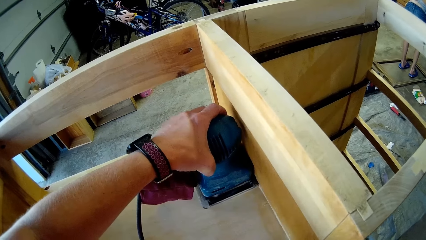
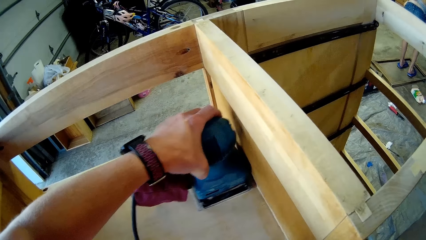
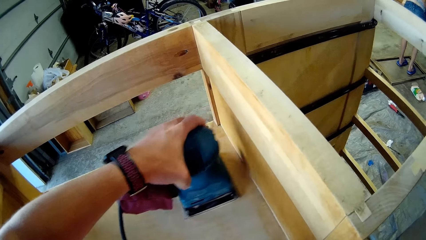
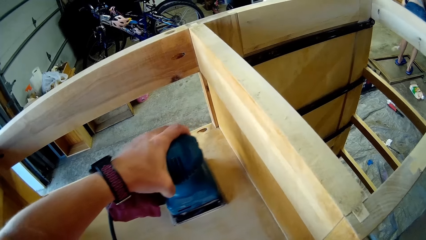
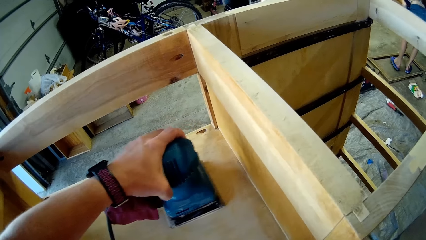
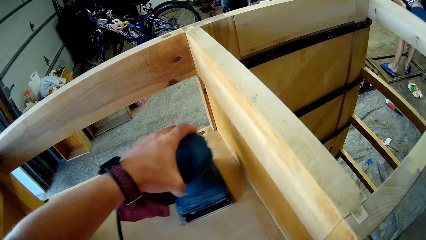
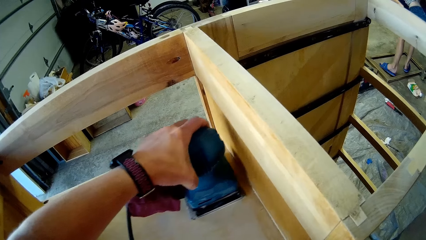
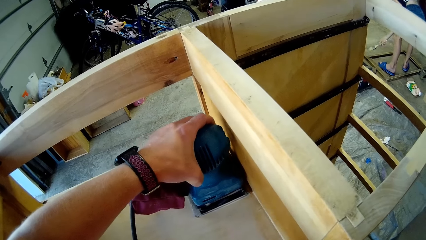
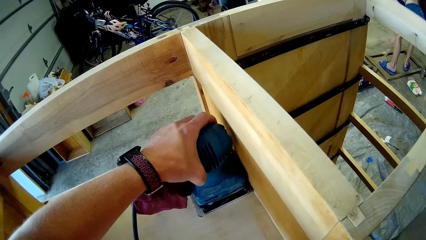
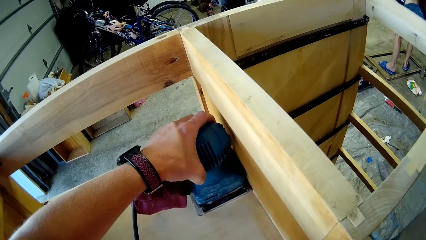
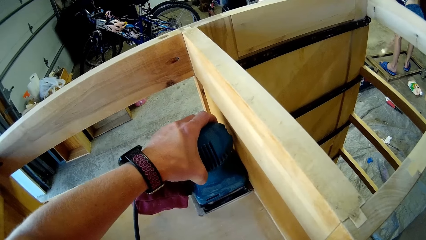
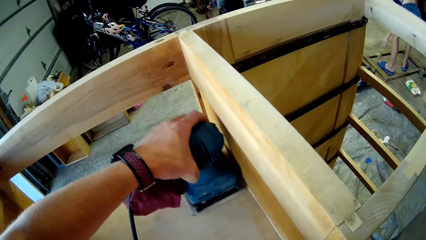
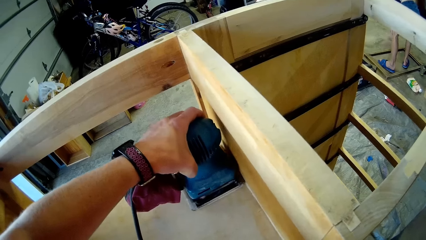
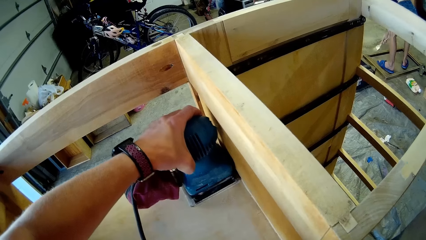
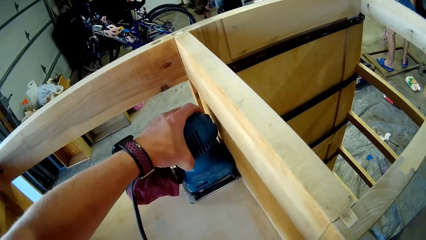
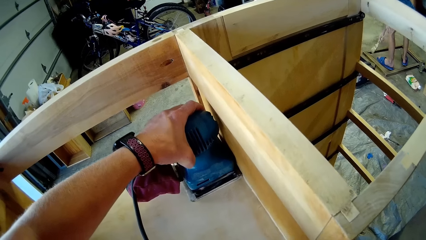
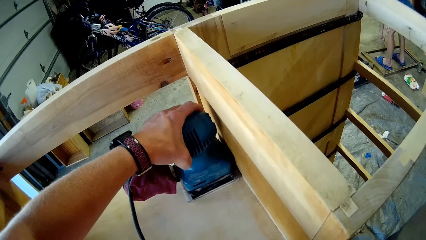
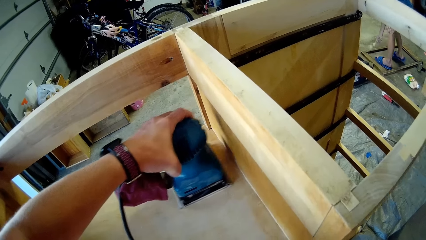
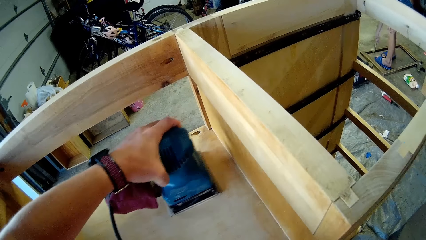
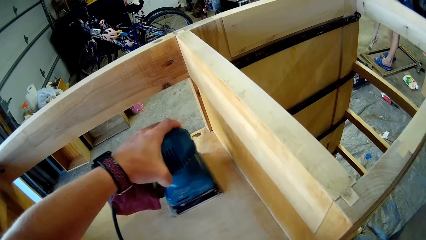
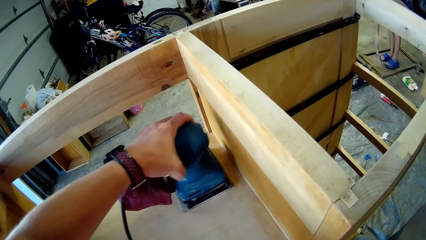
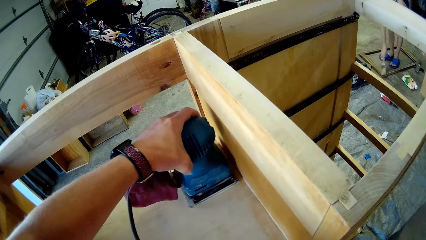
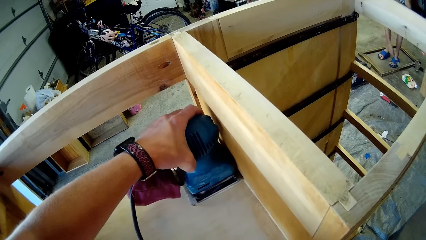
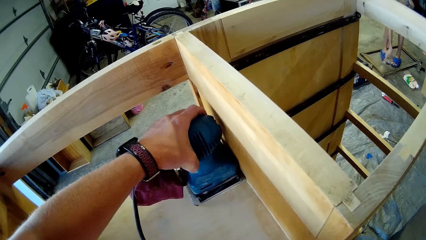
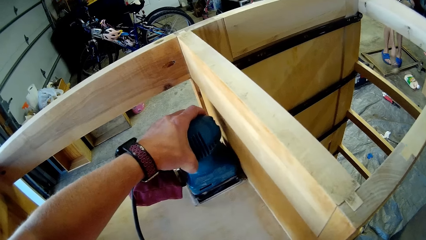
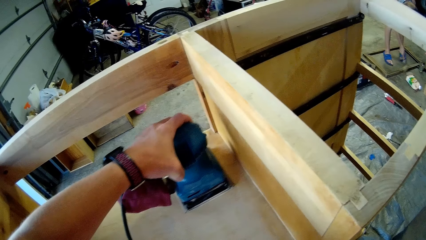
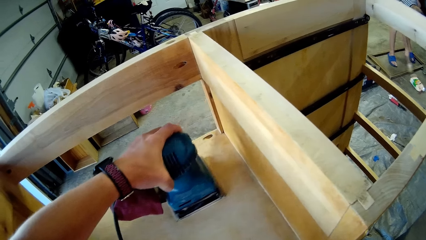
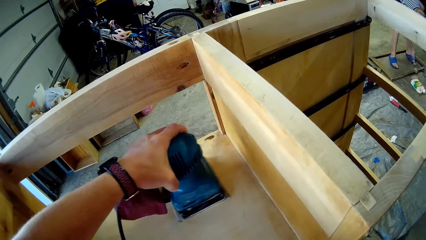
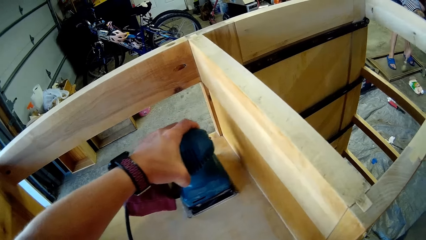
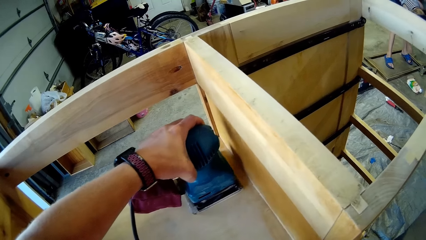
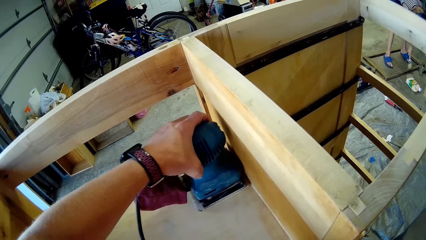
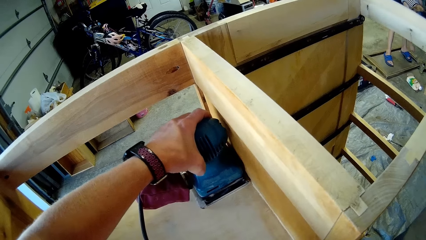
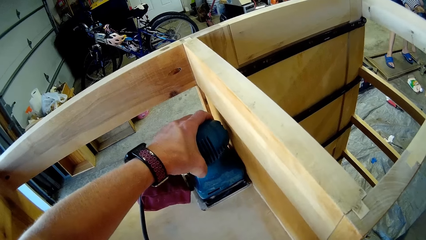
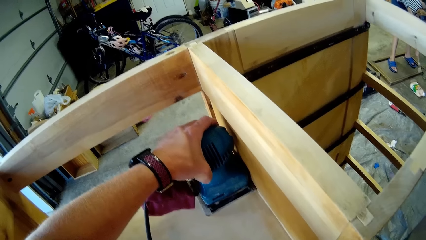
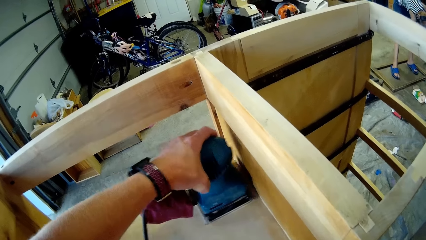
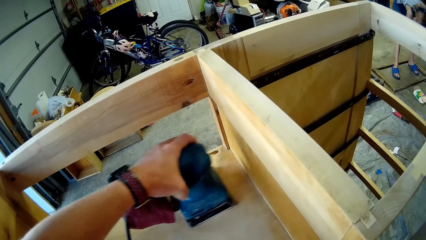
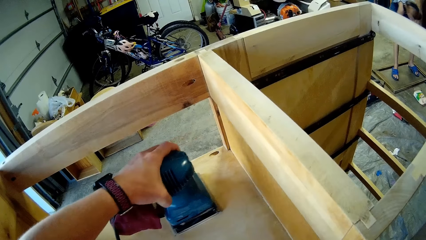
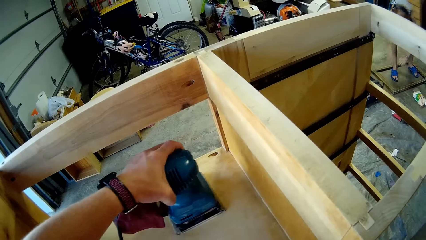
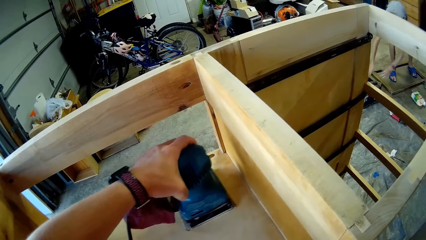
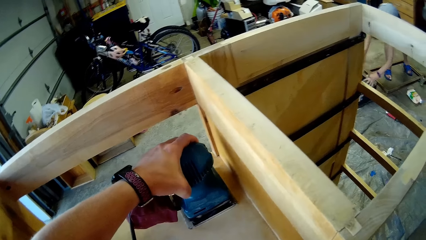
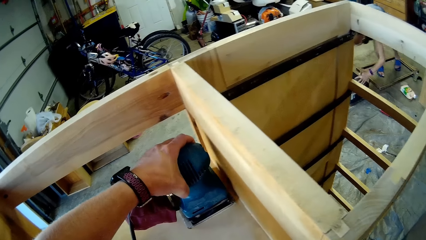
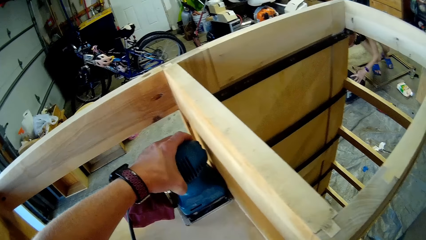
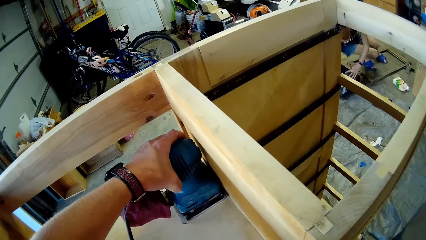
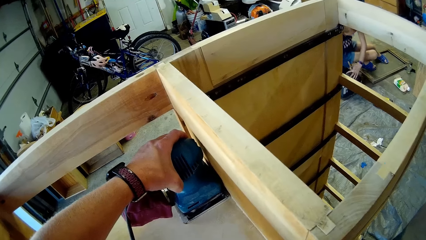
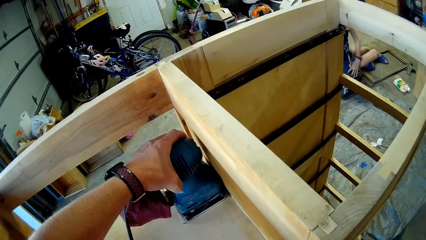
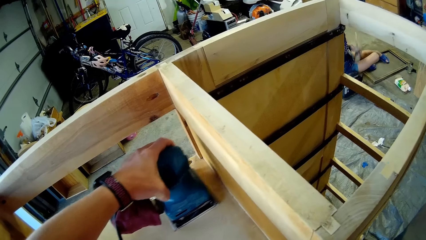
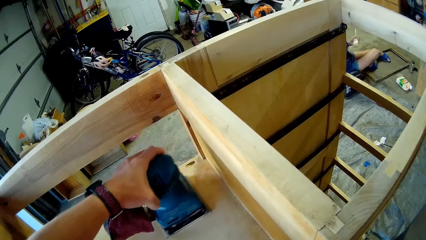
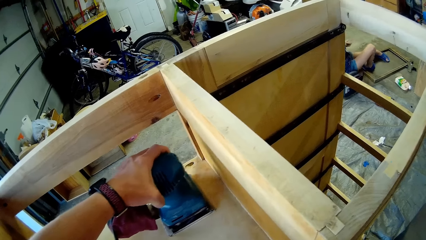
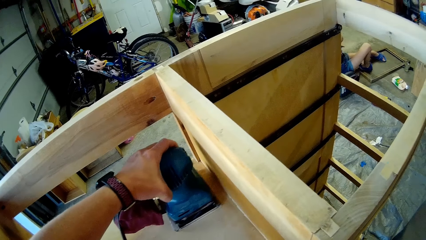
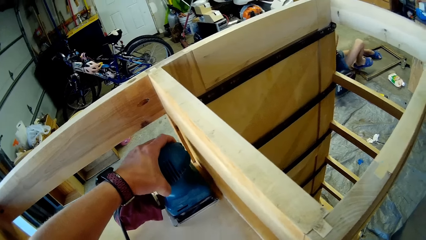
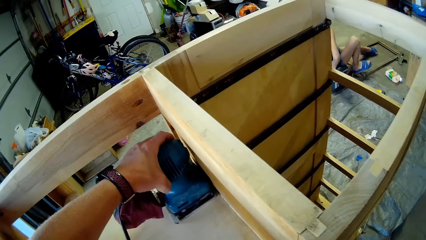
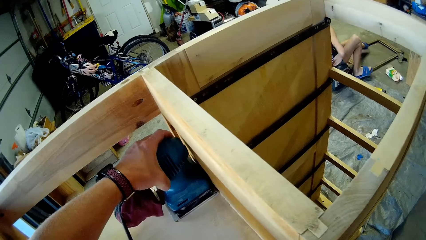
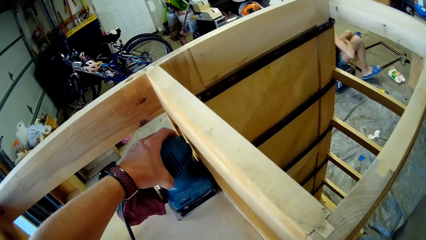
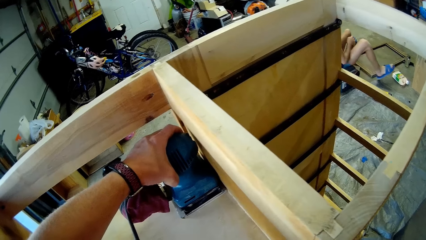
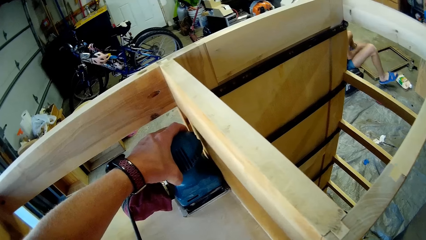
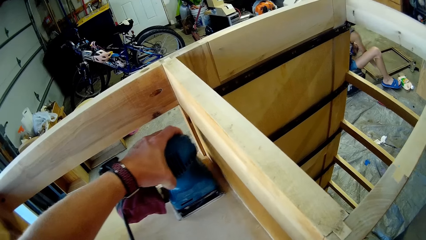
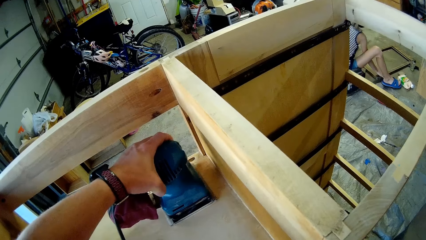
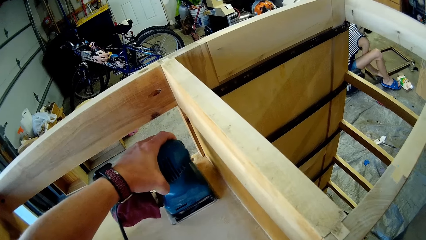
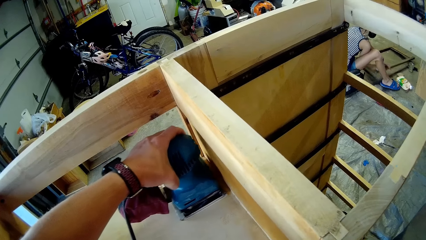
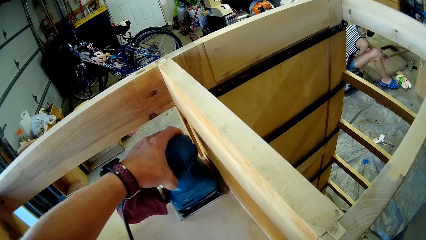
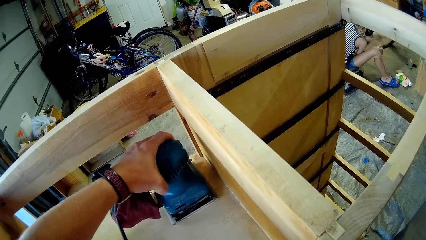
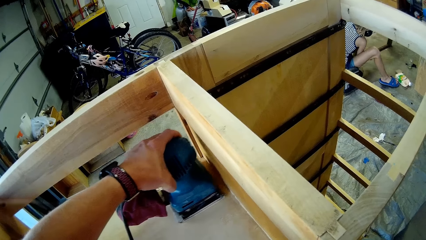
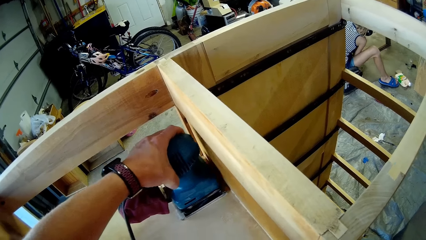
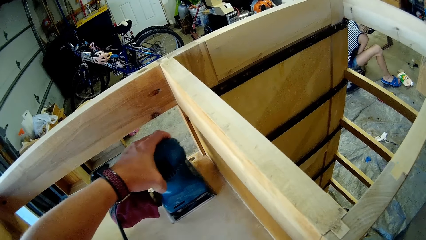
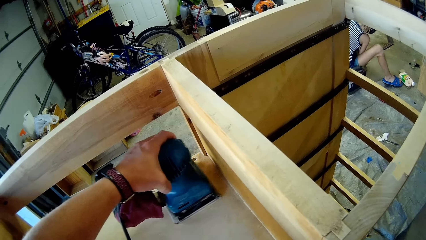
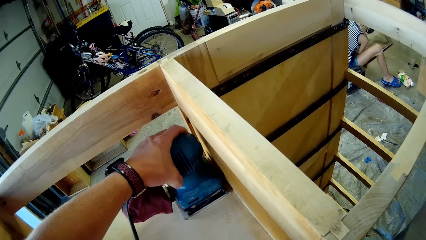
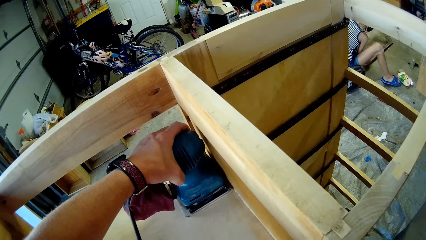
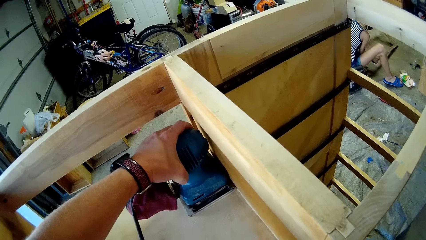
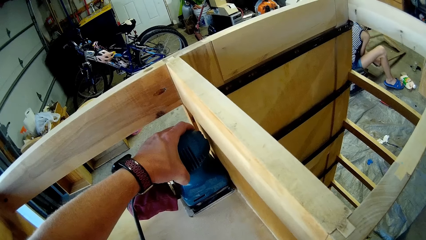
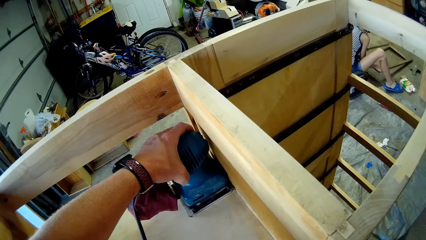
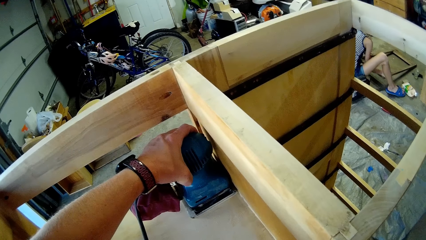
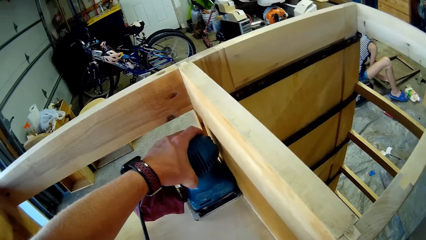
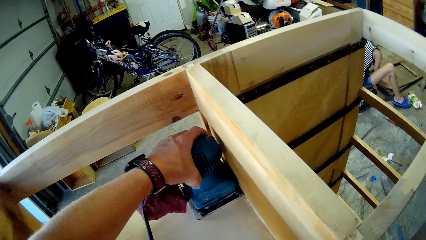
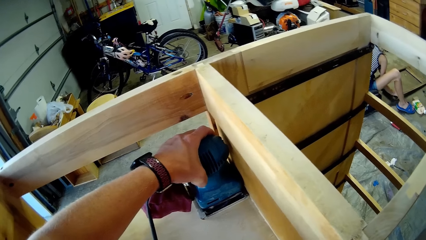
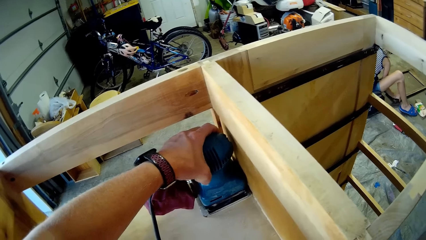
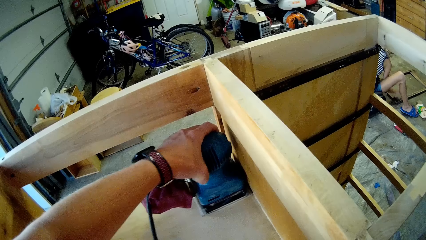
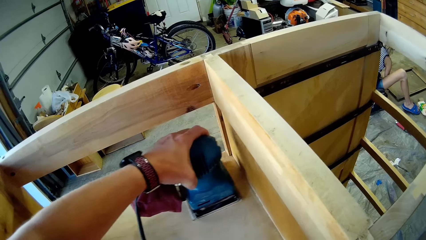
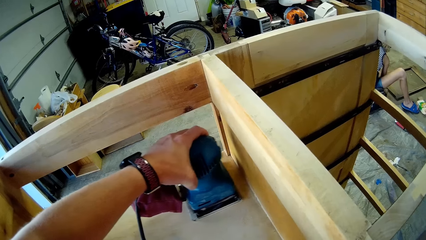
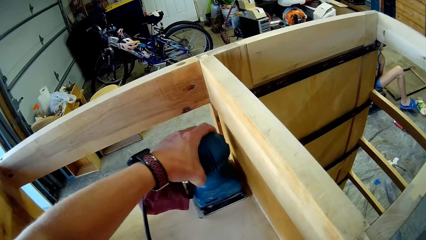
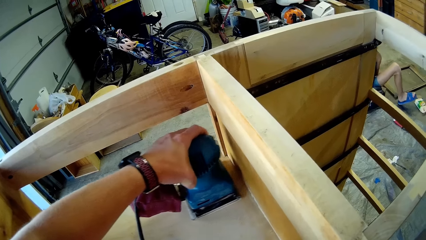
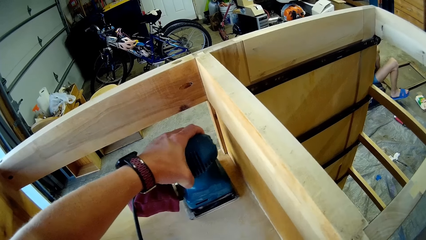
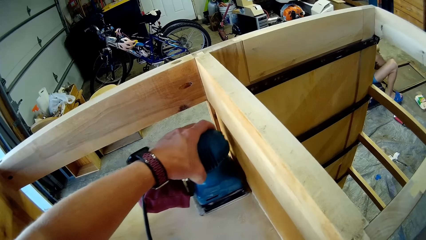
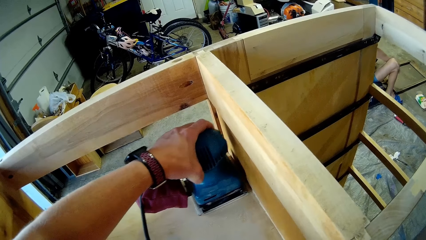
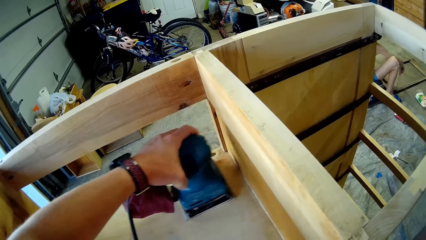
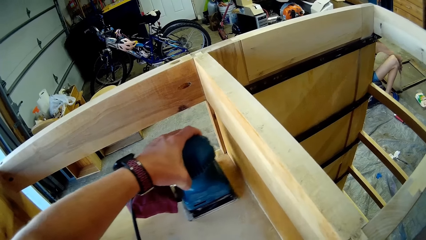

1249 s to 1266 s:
The girl brushes the wood with the brush. The girl sits down. The girl turns a wood frame.
